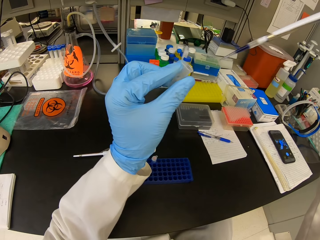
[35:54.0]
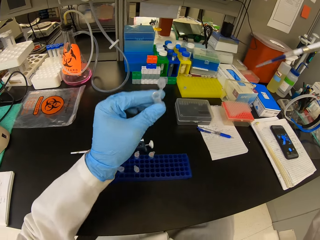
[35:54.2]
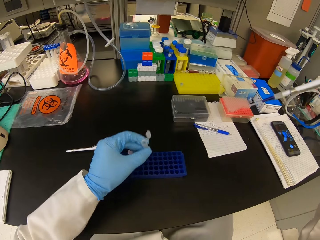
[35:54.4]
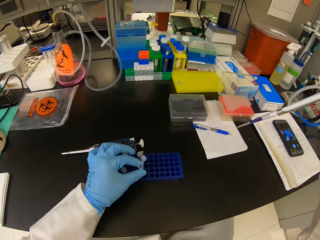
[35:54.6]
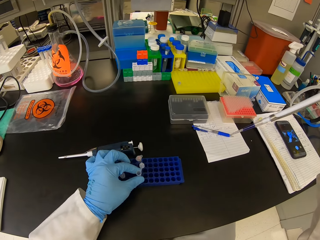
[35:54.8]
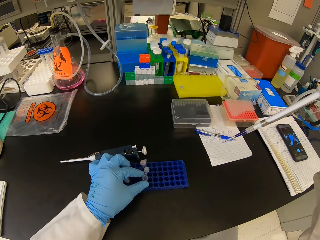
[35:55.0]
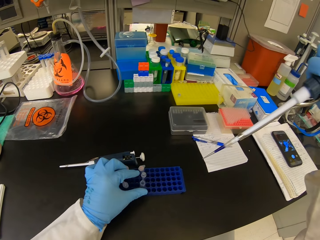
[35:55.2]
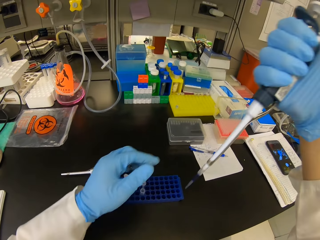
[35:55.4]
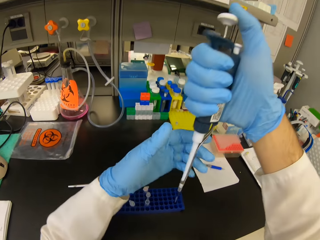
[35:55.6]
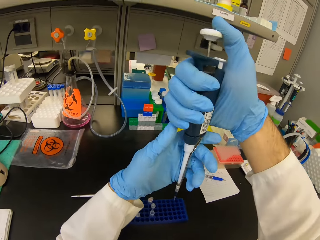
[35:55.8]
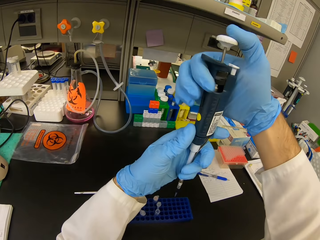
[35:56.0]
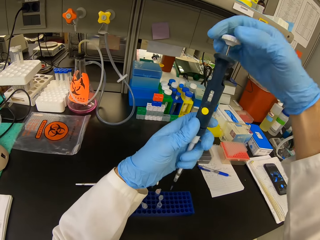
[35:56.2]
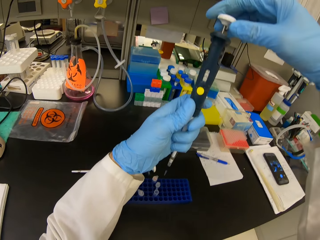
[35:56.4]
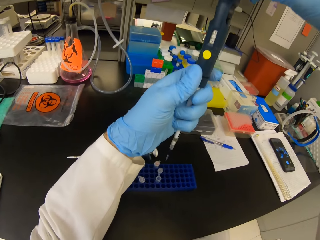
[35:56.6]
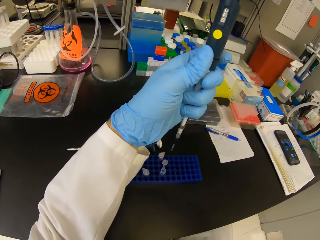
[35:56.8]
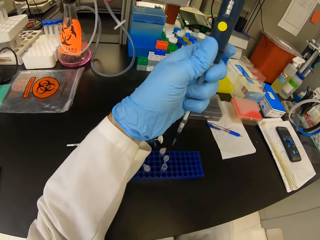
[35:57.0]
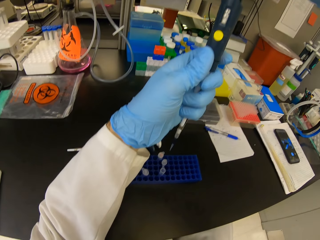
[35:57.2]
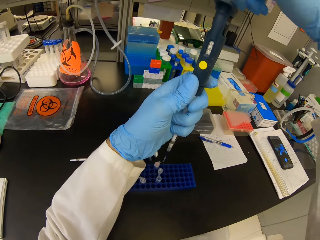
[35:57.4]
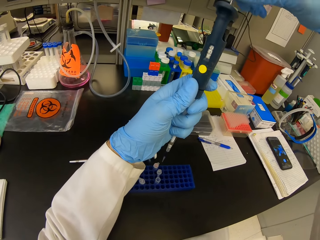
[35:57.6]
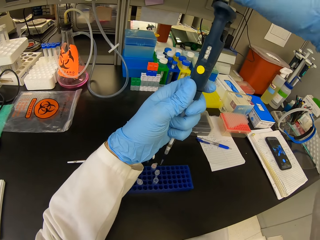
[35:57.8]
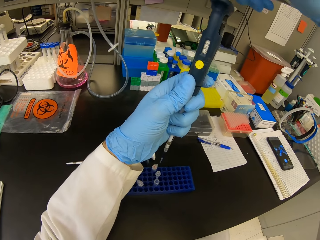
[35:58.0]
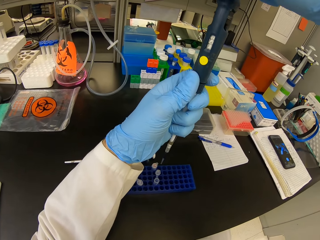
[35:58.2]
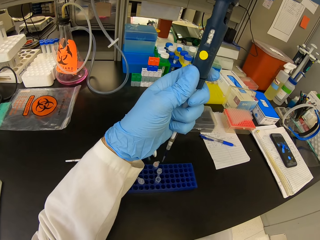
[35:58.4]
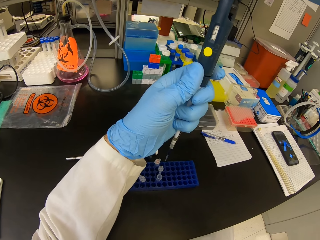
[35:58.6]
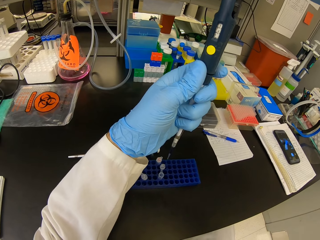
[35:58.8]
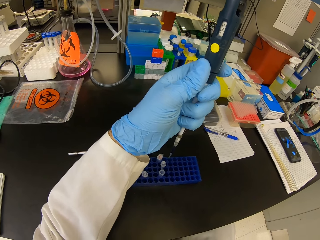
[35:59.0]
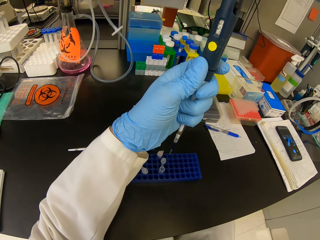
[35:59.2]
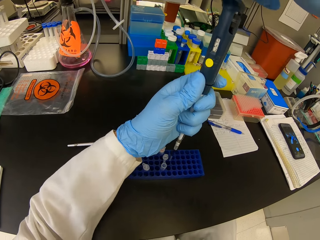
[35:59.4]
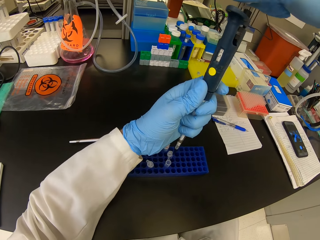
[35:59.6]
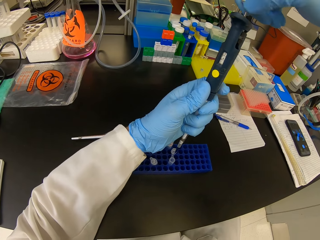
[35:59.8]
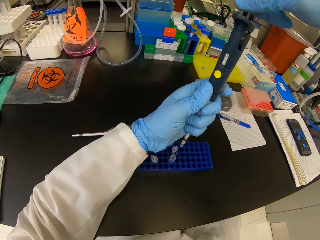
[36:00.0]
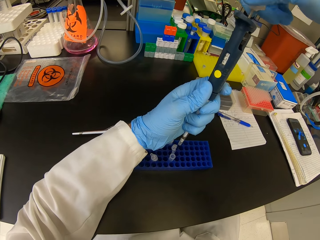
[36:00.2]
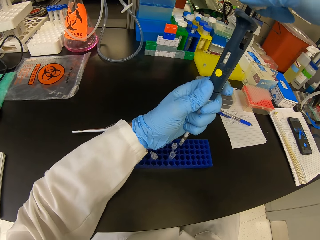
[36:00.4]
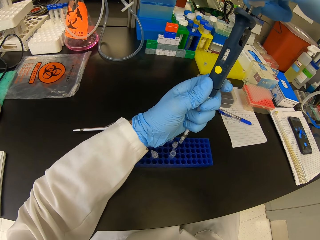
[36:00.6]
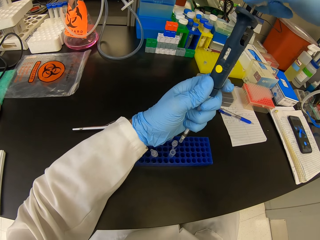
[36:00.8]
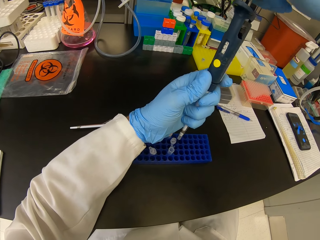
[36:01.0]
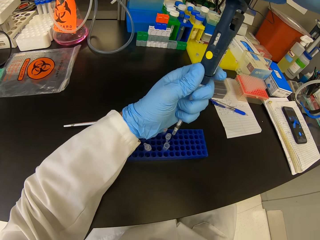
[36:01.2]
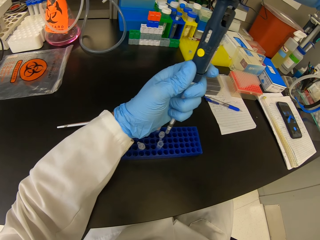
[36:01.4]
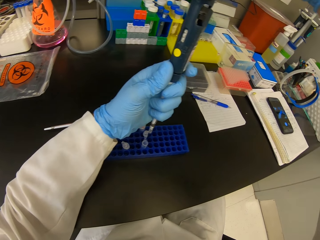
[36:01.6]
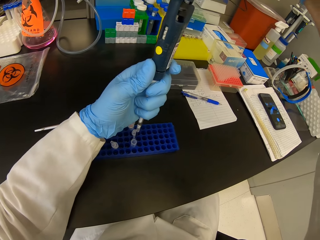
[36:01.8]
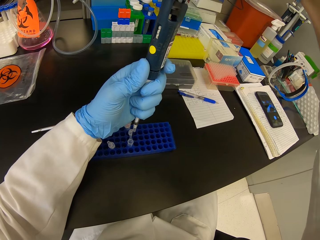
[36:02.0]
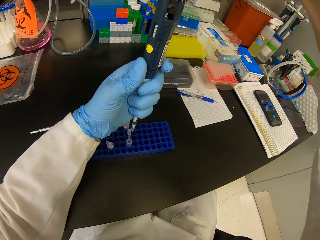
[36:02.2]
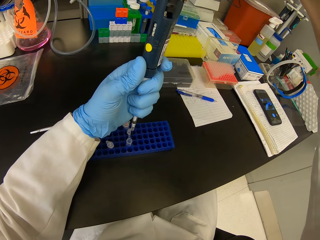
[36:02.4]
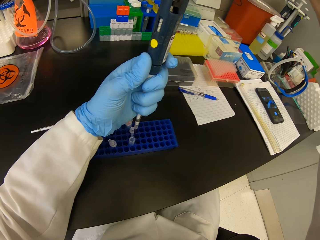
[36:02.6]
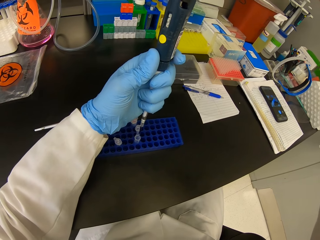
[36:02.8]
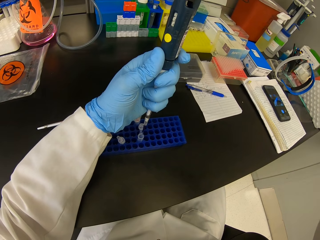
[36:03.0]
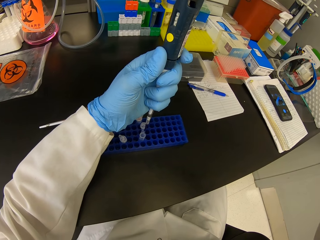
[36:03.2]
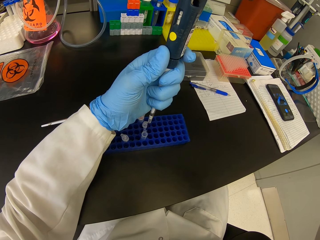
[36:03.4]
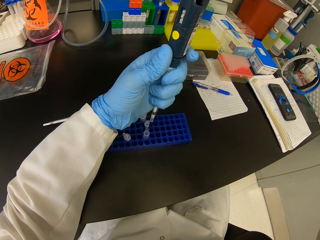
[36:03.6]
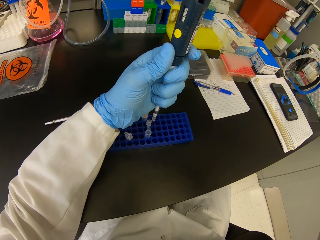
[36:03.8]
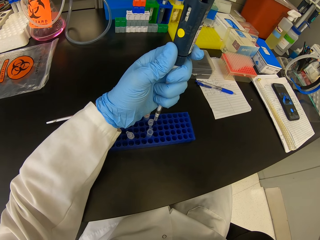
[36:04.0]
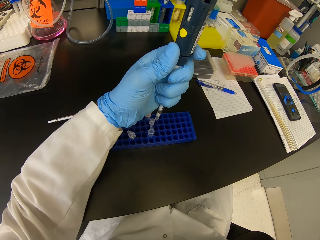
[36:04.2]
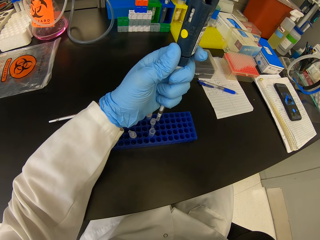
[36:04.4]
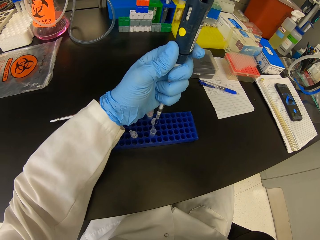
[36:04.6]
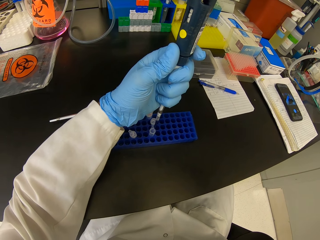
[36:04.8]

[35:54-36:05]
The camera wearer places the eppendorf tube on the test tube rack. They look at the syringe. They close the syringe.

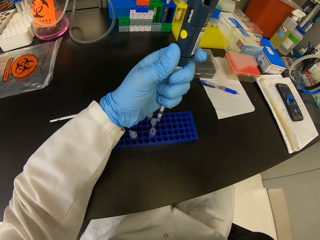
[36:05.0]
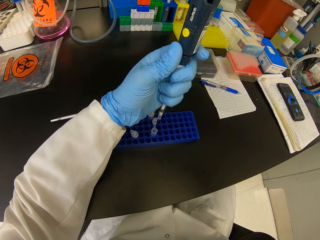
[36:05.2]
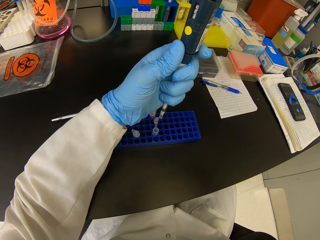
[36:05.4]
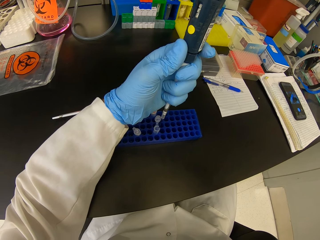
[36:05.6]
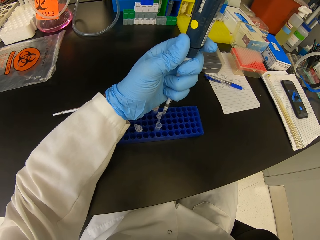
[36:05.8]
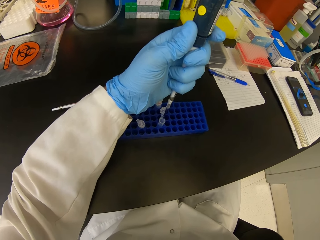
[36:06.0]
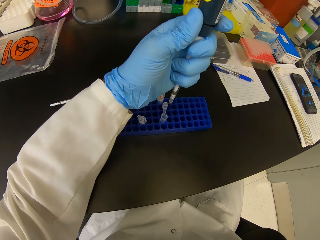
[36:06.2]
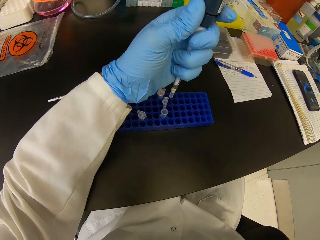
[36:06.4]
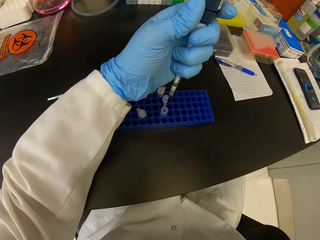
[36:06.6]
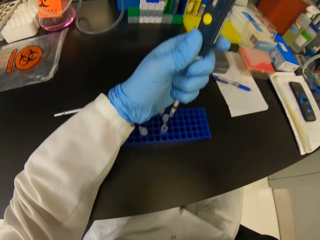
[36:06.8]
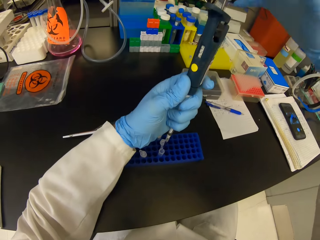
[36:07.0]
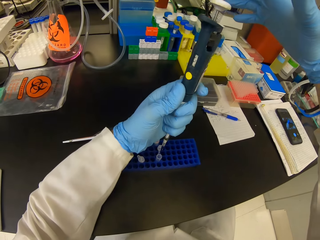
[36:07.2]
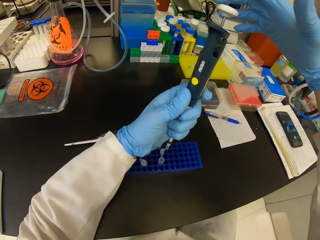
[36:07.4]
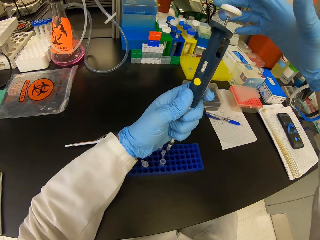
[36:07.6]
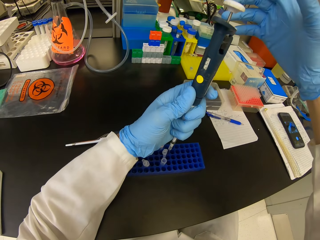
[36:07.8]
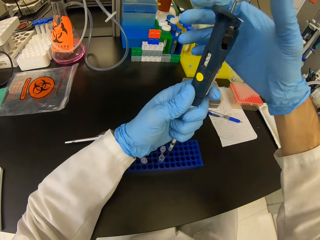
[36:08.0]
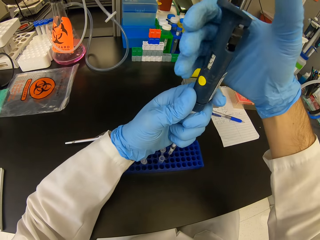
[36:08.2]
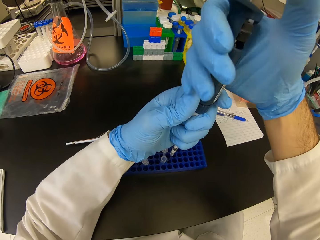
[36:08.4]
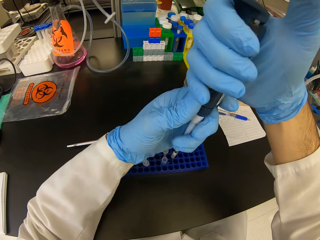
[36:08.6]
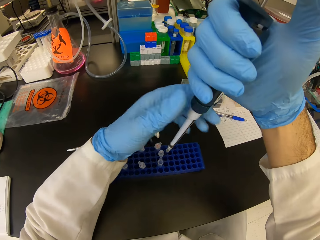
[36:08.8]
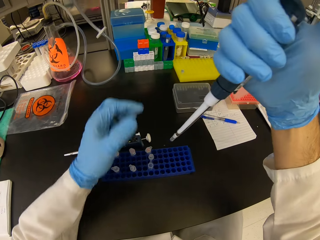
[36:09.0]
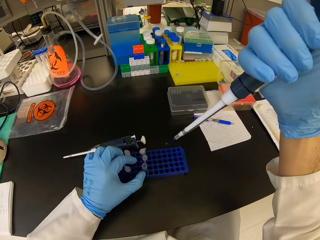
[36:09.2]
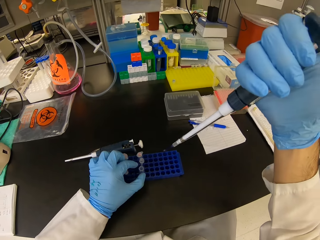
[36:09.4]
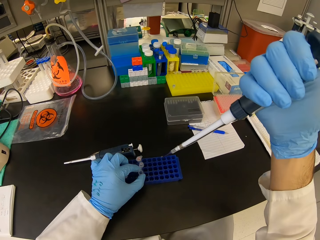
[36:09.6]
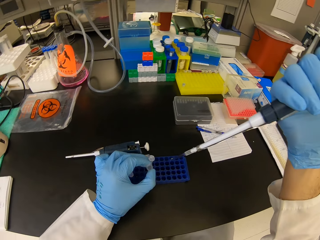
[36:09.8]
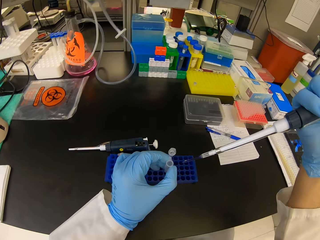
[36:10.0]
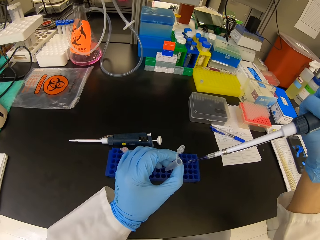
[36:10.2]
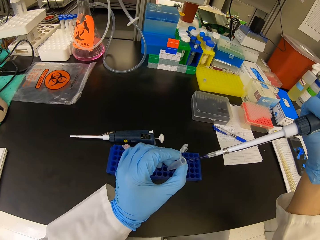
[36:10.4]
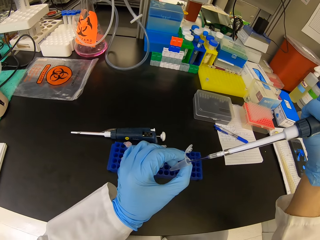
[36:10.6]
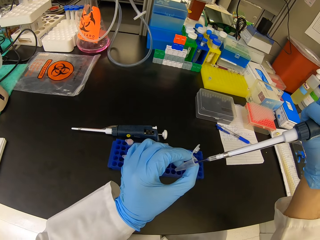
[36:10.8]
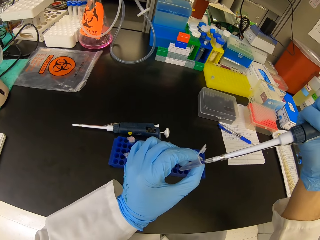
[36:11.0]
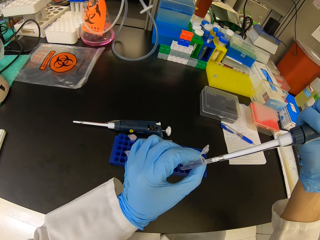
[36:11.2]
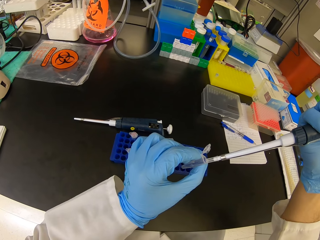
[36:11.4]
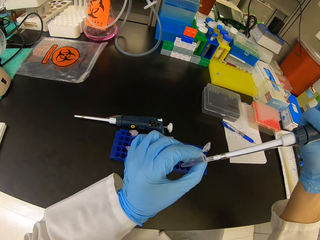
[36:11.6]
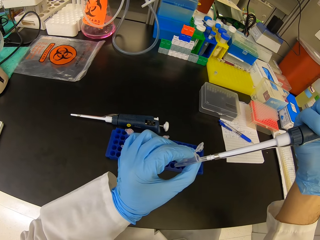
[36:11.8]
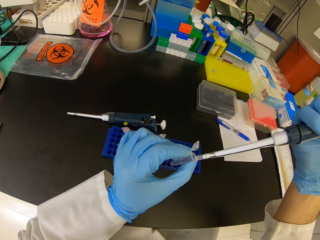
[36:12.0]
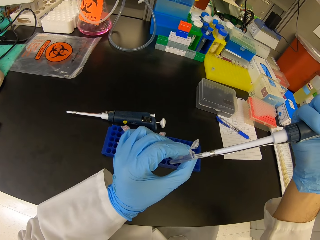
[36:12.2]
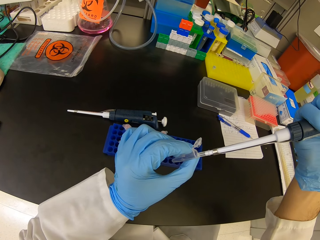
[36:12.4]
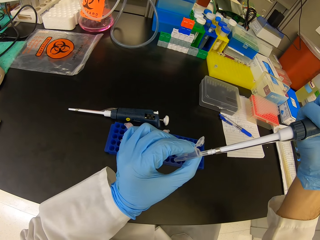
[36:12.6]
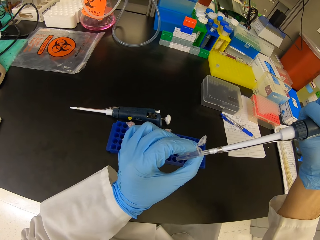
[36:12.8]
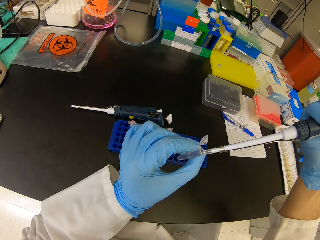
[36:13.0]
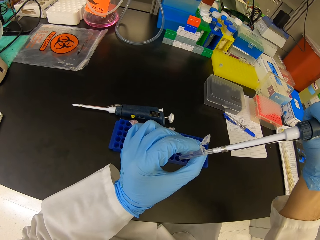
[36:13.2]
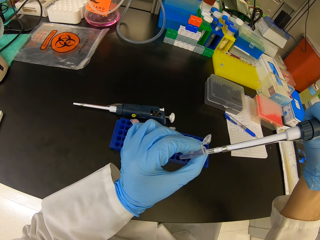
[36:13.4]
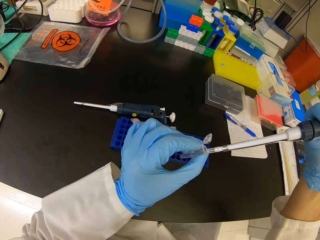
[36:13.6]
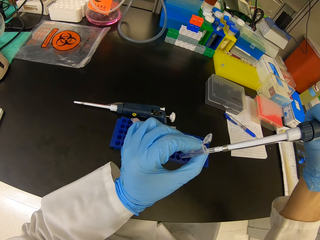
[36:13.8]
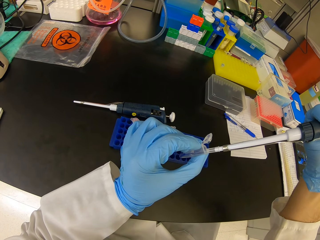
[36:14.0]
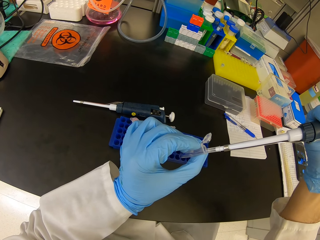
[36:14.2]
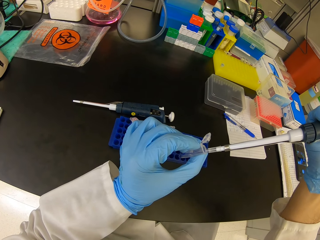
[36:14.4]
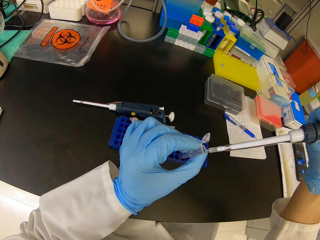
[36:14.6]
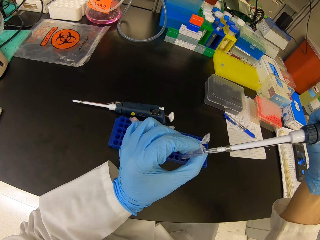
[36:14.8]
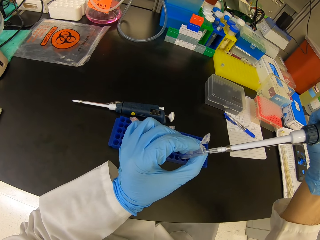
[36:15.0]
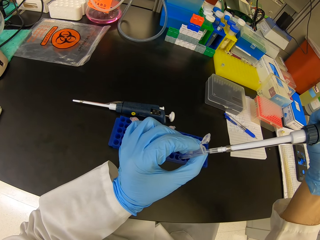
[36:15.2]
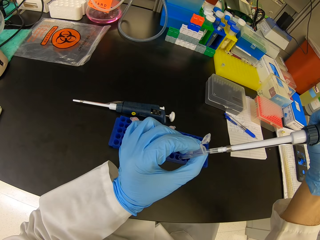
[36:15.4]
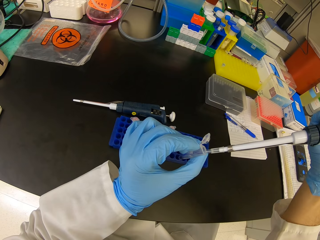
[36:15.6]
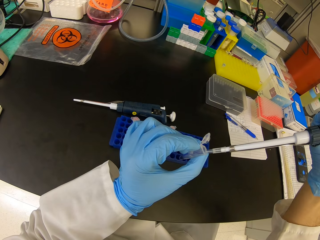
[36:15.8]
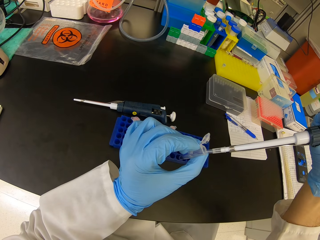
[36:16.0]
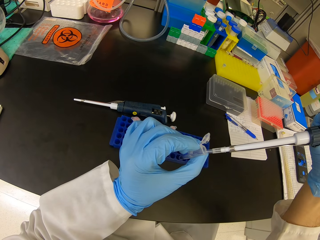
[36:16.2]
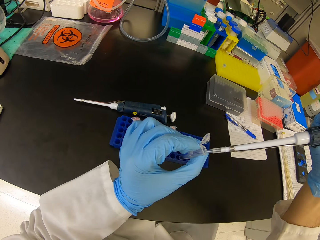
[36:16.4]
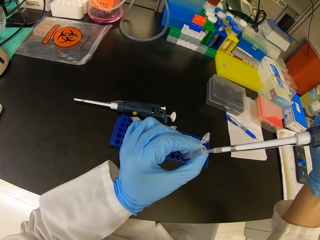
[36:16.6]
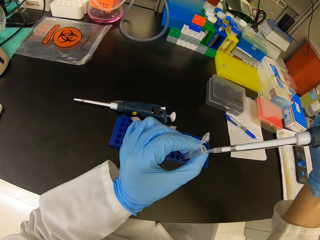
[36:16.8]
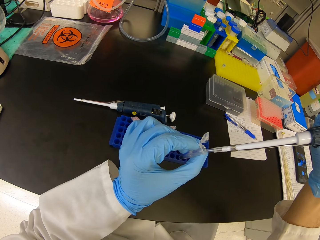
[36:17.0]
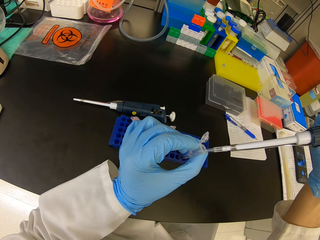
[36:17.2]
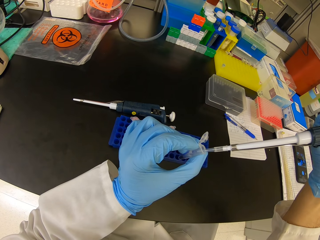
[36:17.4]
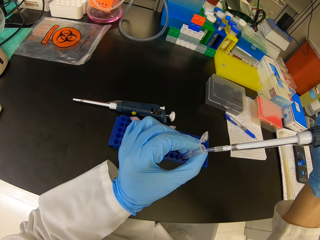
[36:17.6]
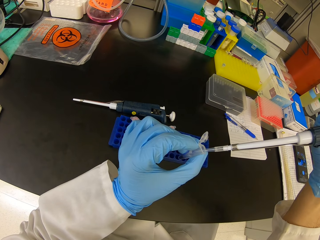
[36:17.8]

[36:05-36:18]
The camera wearer looks at the syringe. They pick up the eppendorf tube or needle seal in the test tube rack. They pour the liquid in the syringe into the eppendorf tube.
